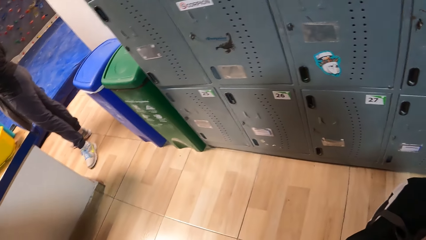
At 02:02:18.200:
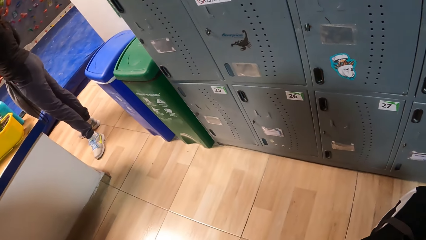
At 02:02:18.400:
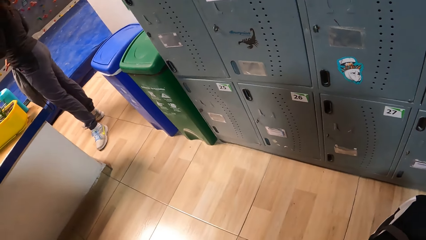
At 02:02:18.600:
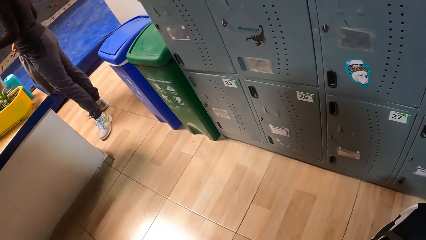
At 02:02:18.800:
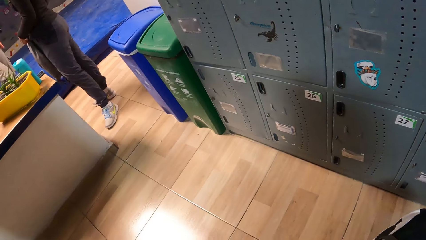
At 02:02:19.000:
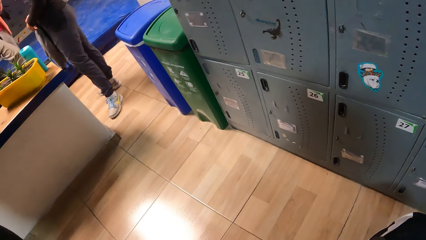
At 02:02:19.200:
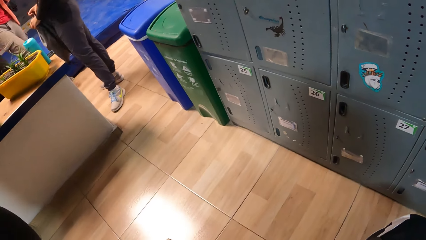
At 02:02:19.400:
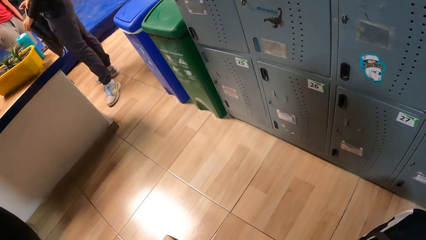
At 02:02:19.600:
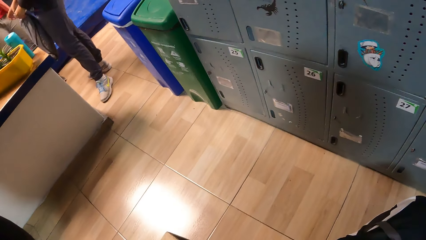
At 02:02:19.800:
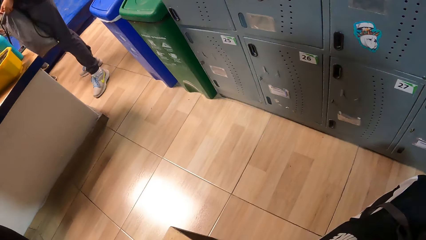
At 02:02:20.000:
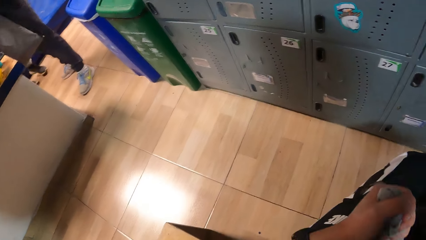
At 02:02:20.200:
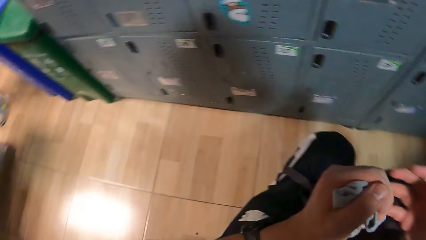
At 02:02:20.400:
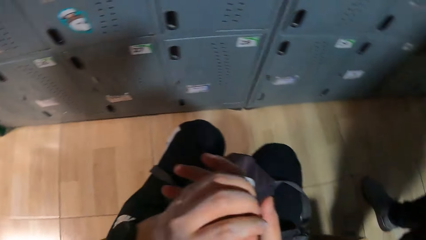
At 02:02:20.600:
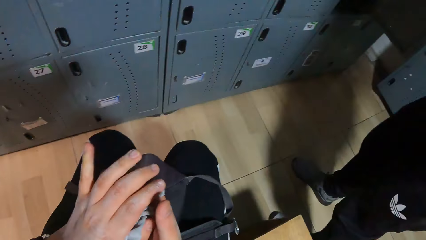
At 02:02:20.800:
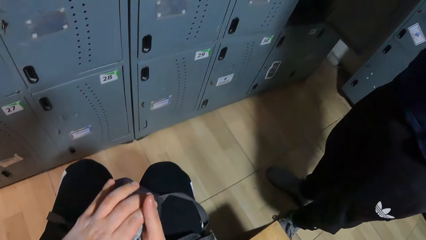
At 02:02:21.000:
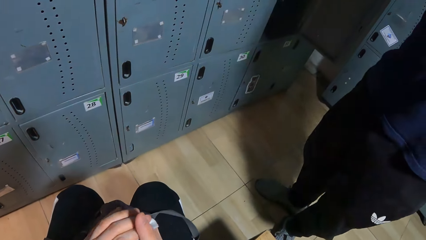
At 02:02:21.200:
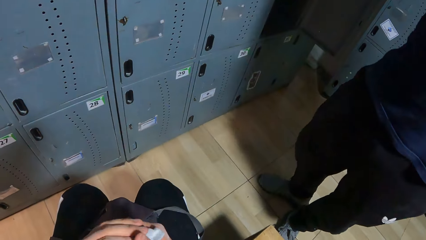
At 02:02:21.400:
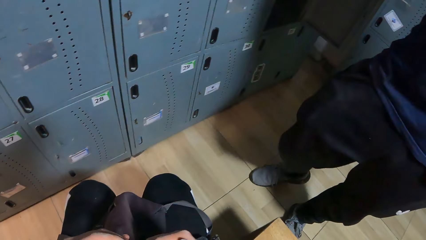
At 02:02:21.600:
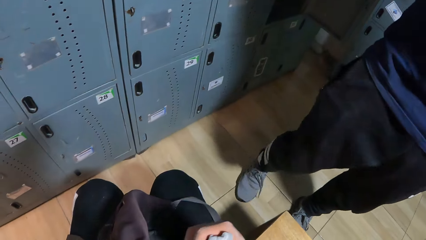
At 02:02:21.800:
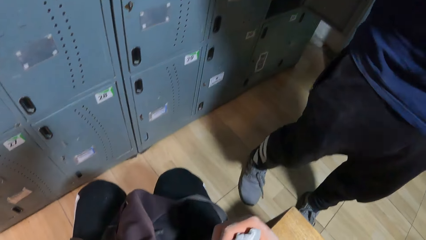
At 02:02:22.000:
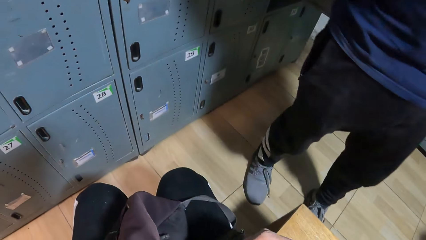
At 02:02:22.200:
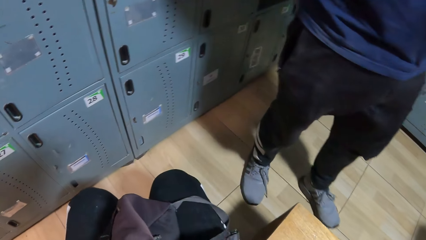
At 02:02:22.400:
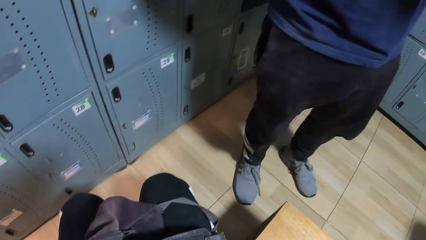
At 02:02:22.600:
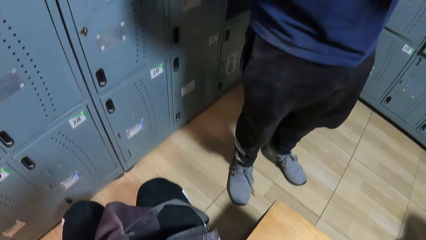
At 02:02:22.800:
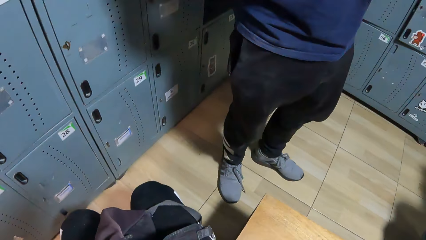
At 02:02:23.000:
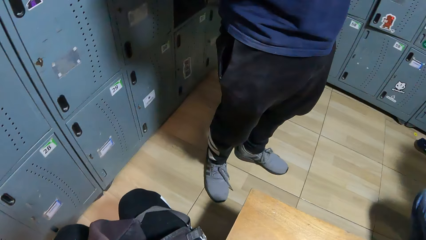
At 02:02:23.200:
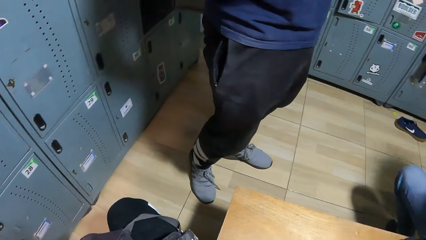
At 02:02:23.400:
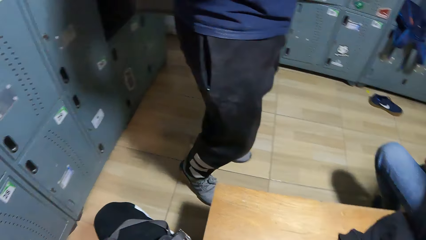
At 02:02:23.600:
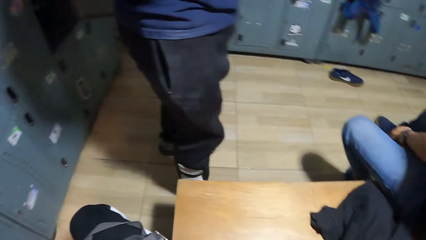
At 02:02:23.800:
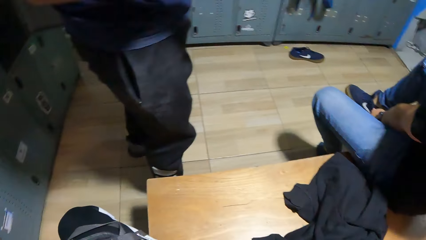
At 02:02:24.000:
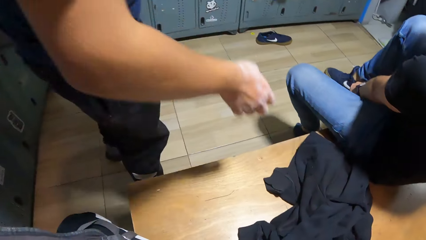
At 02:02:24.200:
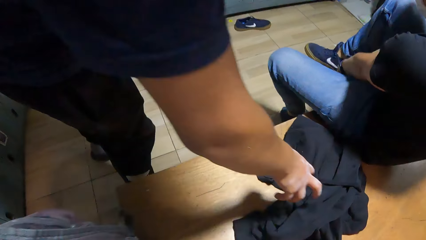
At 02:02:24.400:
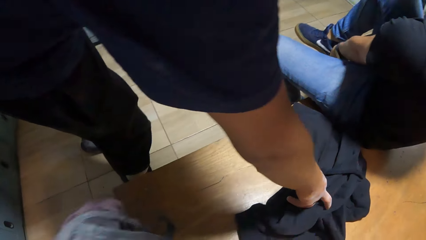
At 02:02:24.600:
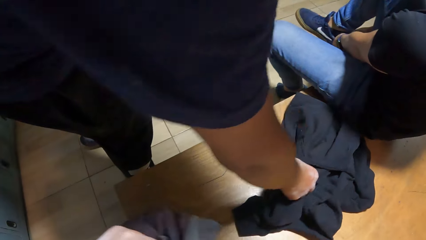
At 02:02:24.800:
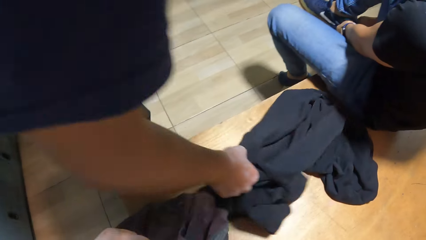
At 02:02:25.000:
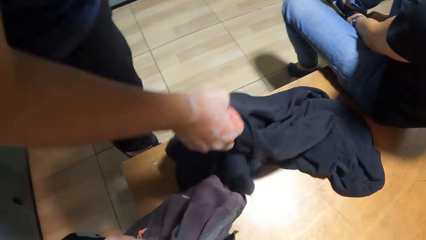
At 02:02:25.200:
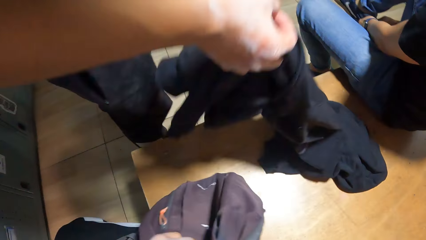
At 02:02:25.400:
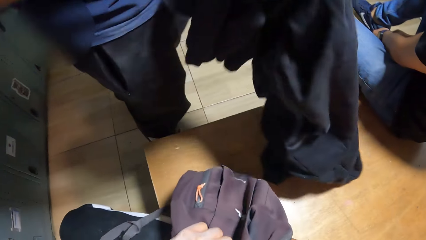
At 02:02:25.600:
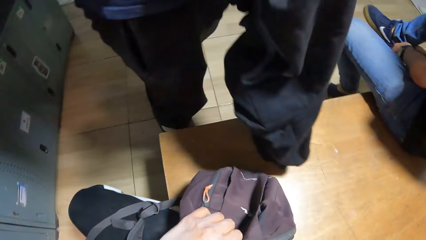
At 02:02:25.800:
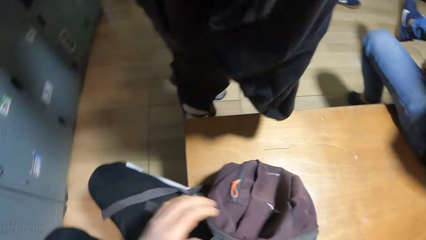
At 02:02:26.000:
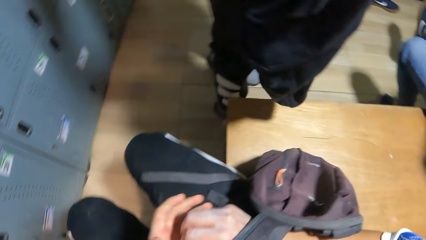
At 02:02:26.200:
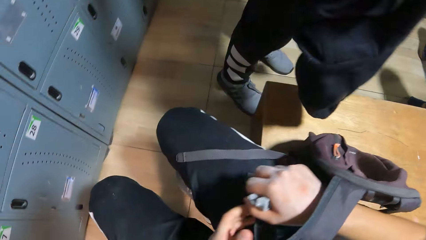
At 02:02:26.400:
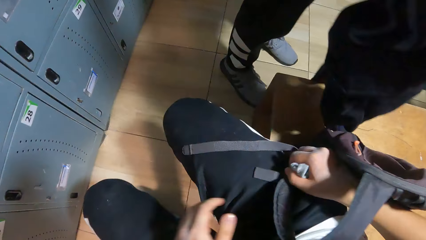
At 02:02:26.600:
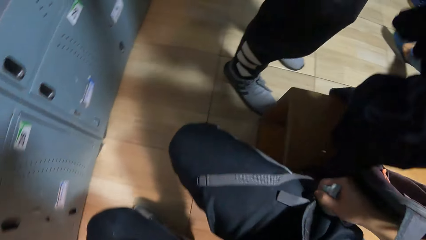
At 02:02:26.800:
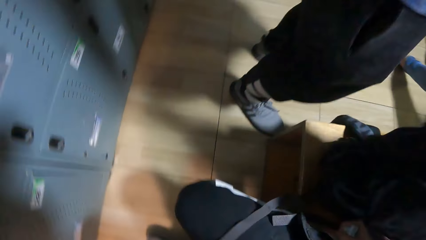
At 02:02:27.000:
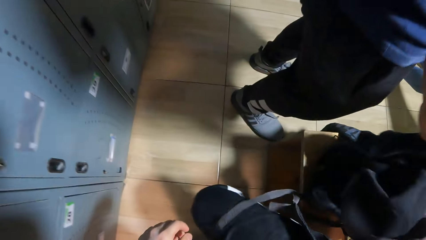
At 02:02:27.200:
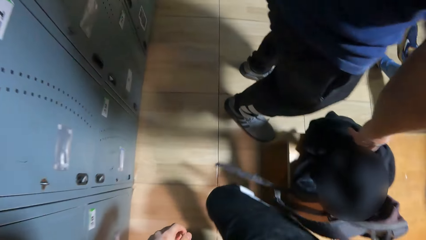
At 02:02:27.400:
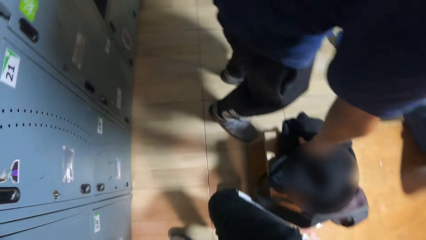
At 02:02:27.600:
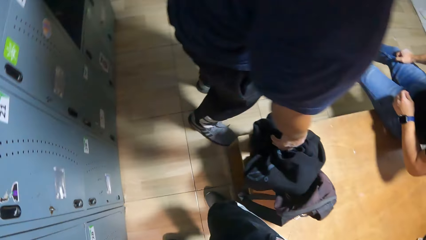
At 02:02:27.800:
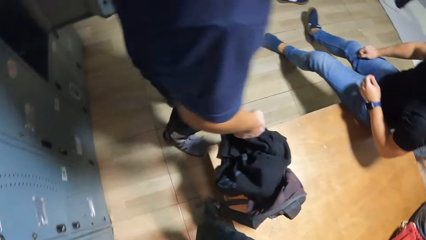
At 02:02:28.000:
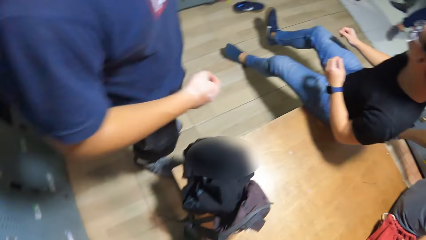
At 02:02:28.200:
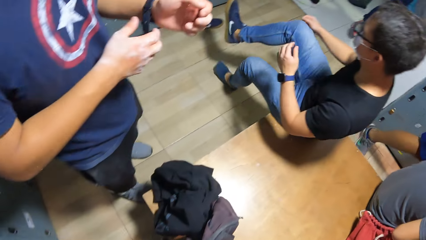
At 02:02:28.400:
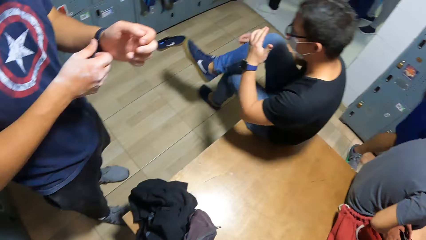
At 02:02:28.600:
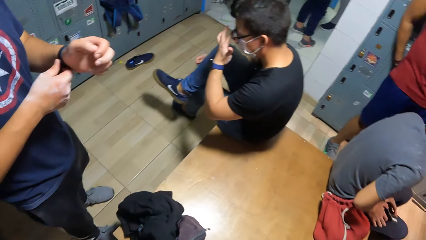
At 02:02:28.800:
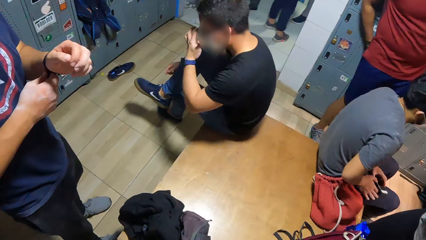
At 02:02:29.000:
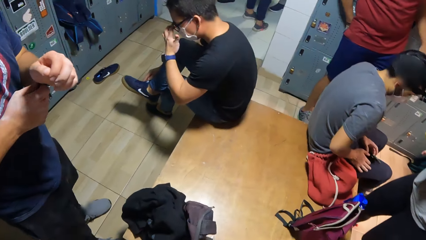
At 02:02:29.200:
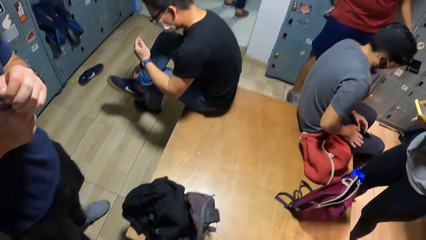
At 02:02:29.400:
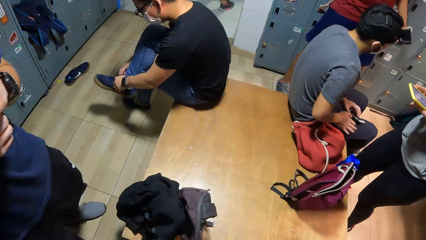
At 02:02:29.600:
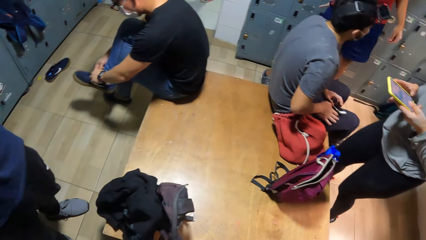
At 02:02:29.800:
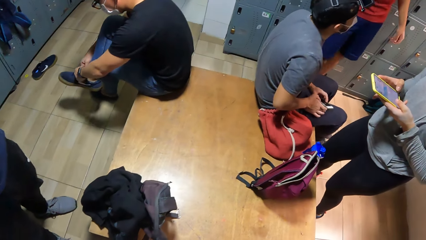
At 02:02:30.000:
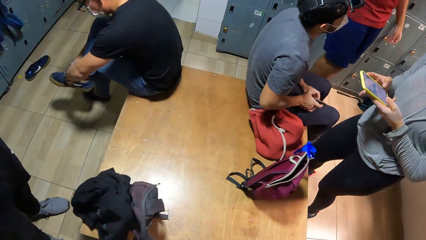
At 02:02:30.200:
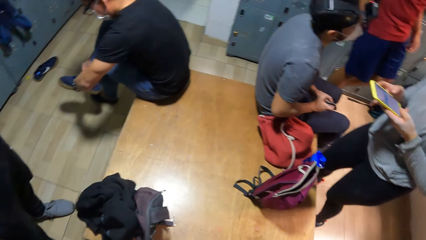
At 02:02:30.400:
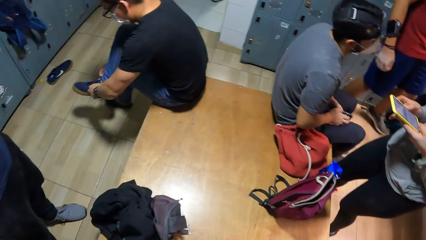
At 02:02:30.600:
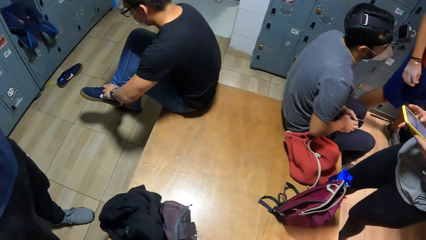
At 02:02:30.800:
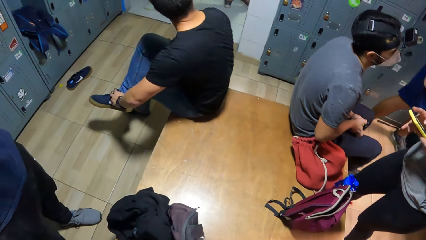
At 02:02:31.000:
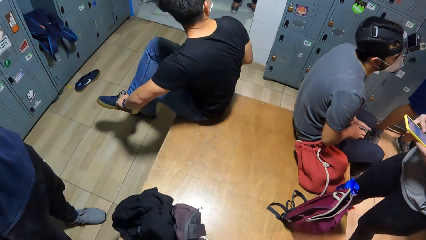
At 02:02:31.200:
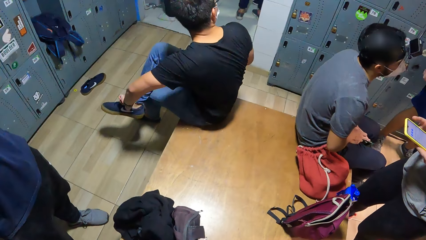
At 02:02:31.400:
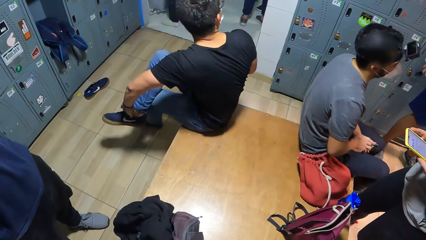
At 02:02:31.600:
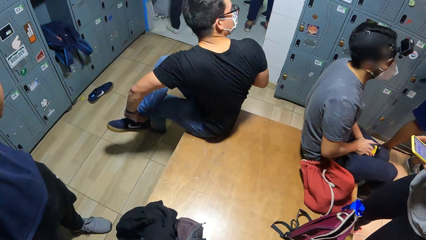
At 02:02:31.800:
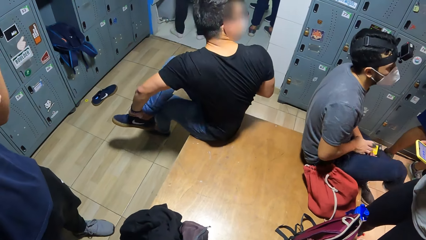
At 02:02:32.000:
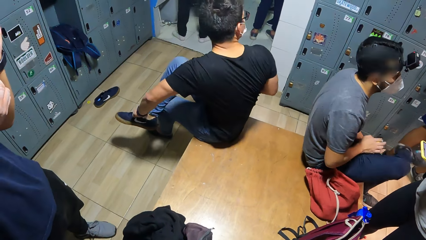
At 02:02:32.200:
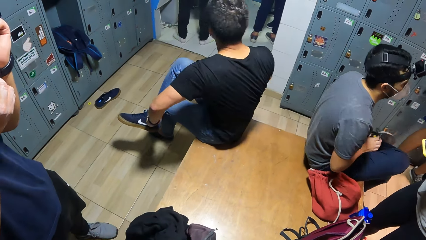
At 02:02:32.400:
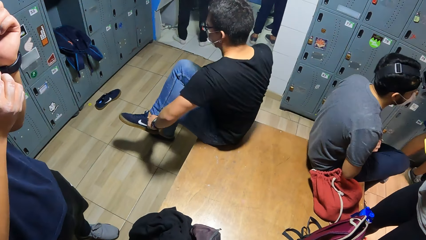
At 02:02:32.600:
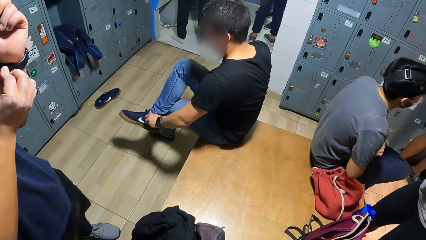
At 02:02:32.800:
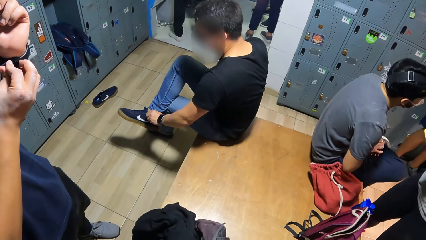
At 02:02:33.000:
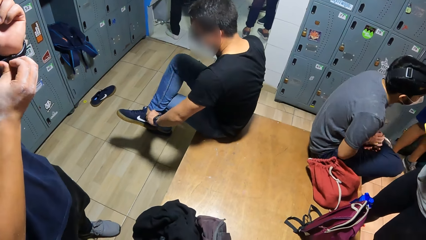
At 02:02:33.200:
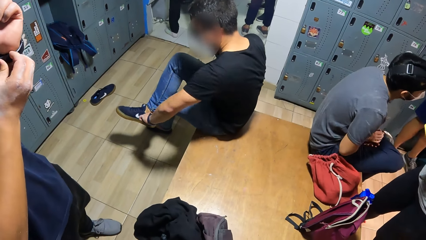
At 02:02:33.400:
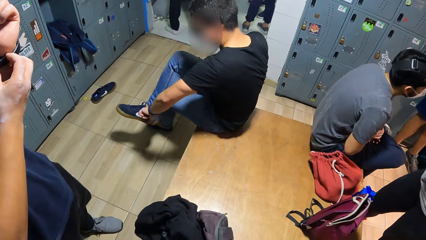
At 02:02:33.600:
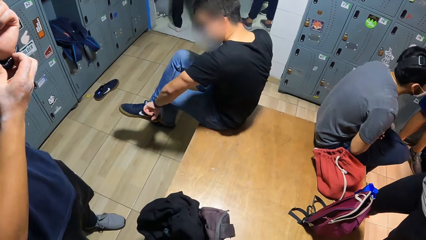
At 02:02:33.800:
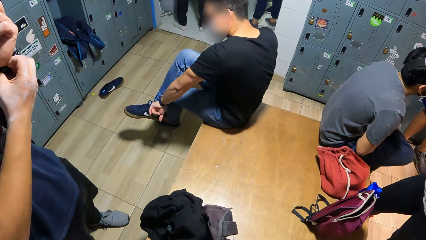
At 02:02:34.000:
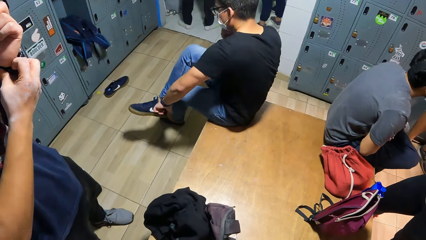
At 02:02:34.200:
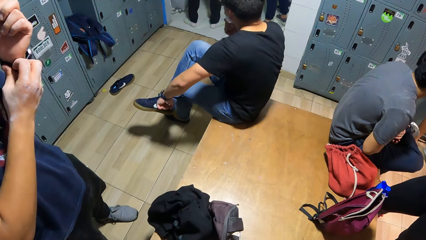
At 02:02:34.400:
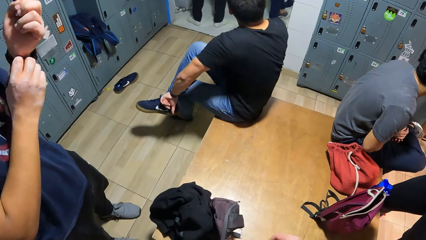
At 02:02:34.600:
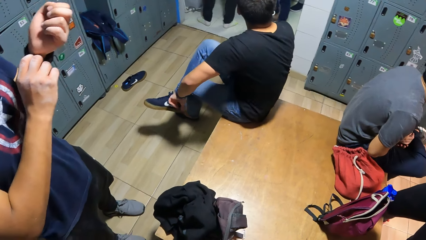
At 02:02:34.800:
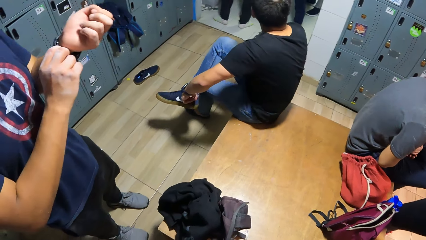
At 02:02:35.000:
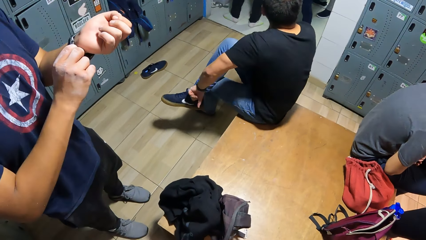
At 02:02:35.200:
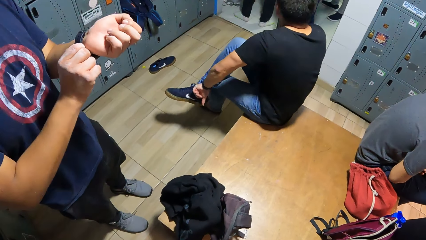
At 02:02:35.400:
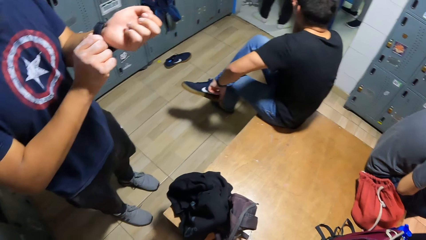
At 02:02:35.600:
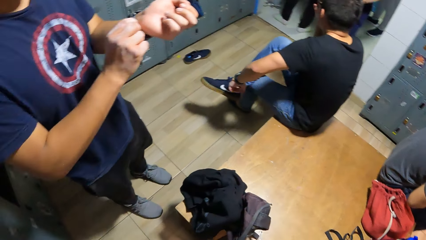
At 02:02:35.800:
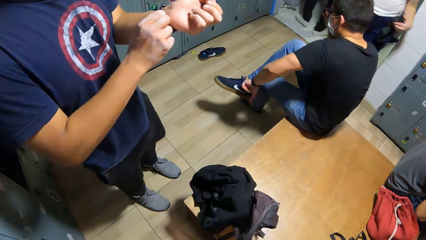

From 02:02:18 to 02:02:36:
The camera wearer looks around the room. He passes the sock in his left hand to his right hand. A man picks a hoodie on the wooden bench with his right hand. The camera wearer drops the bag on the wooden bench with both hands. The man drops the hoodie on the wooden bench with his right hand. The camera wearer stands up. He looks around the house. The man adjusts the buckle of the wristwatch on his left wrist with his right hand. Another man adjusts his right shoe lace with both hands. A woman operates a phone with both hands. The other man adjusts his right shoe lace with his left hand. The first man adjusts the watch on his hand.
